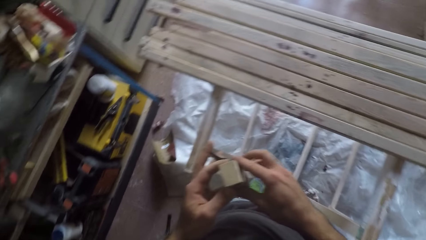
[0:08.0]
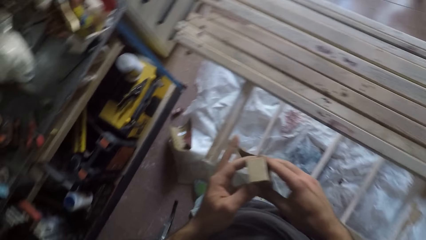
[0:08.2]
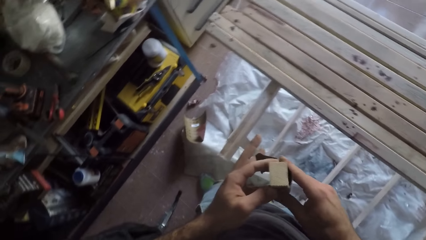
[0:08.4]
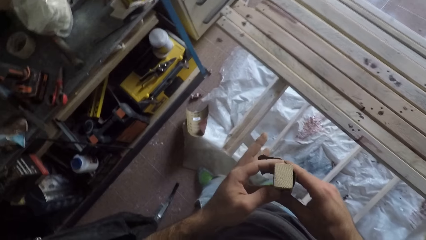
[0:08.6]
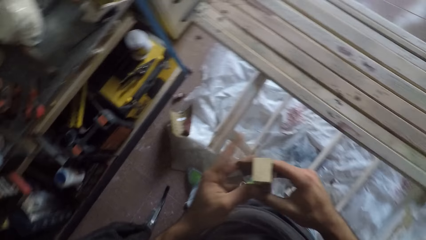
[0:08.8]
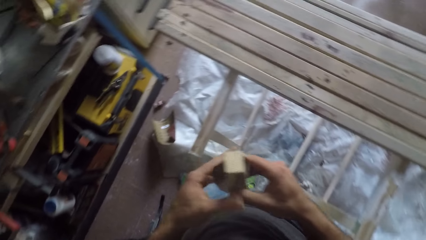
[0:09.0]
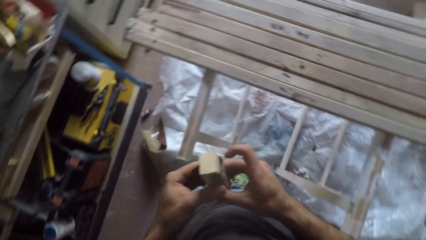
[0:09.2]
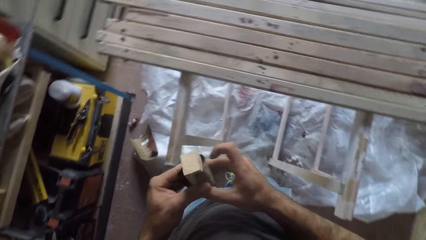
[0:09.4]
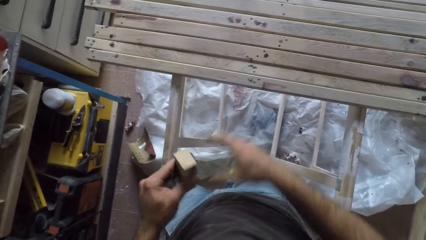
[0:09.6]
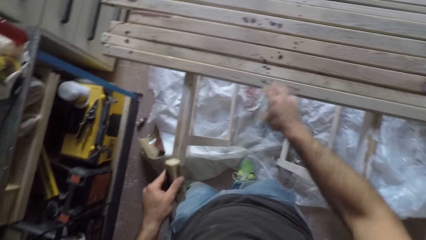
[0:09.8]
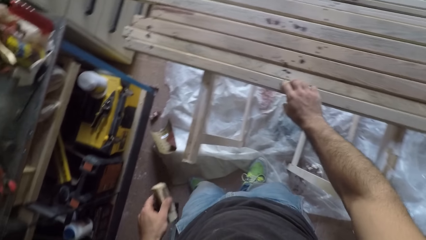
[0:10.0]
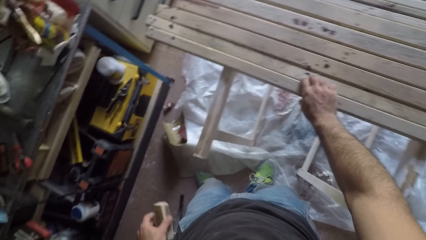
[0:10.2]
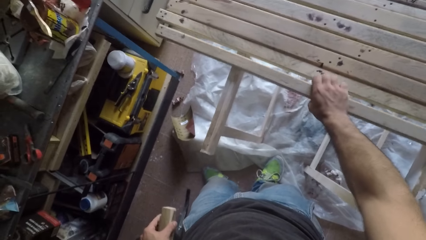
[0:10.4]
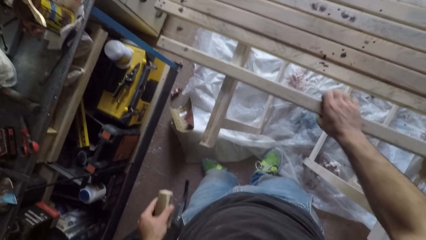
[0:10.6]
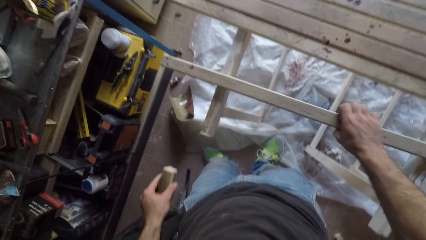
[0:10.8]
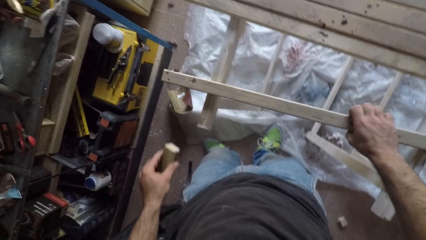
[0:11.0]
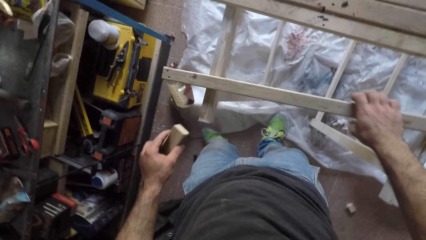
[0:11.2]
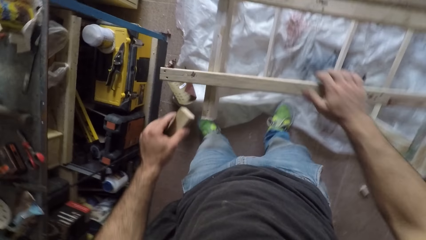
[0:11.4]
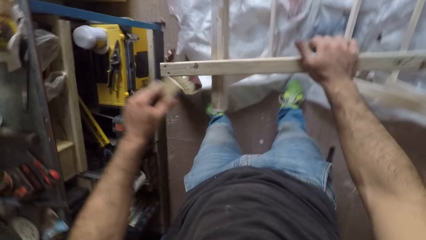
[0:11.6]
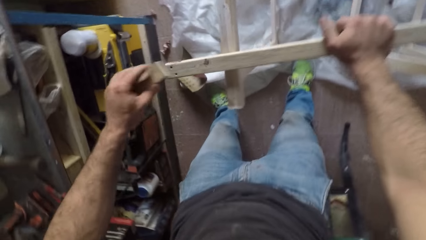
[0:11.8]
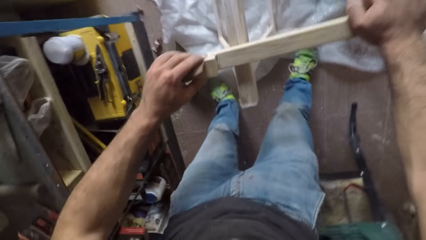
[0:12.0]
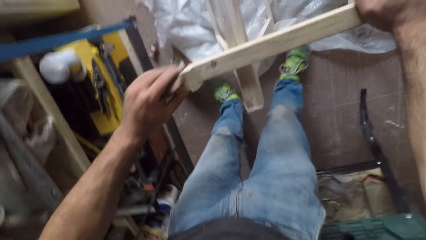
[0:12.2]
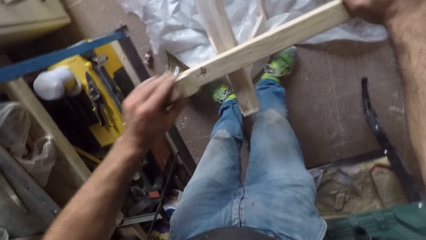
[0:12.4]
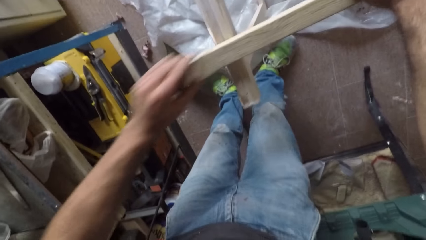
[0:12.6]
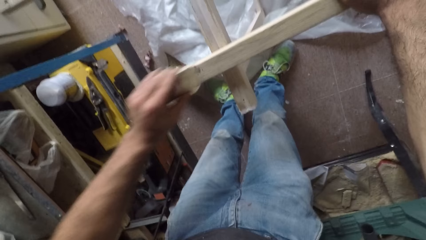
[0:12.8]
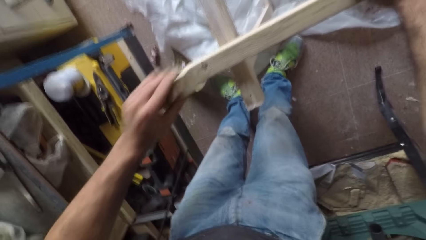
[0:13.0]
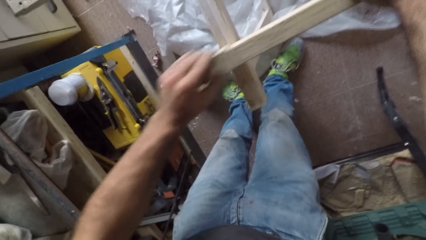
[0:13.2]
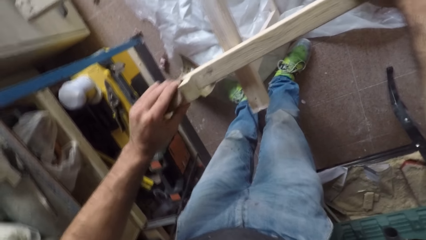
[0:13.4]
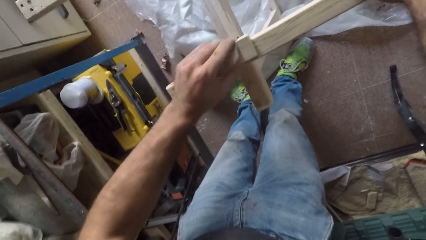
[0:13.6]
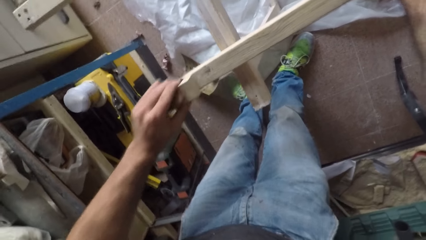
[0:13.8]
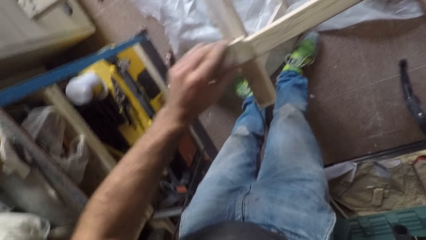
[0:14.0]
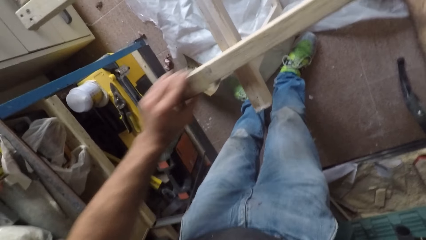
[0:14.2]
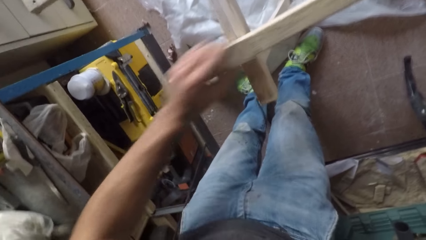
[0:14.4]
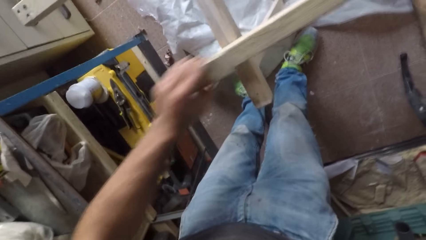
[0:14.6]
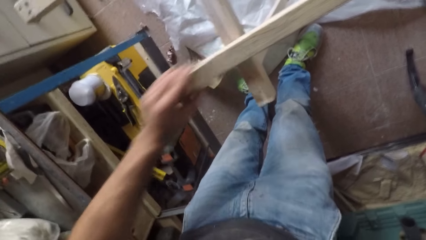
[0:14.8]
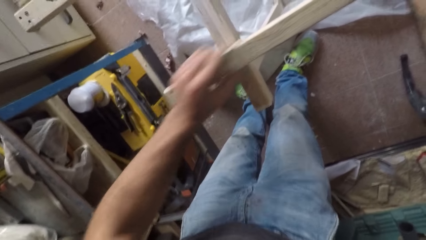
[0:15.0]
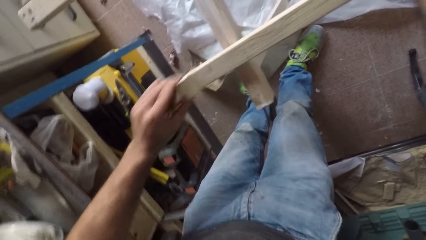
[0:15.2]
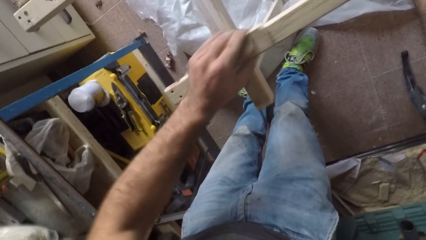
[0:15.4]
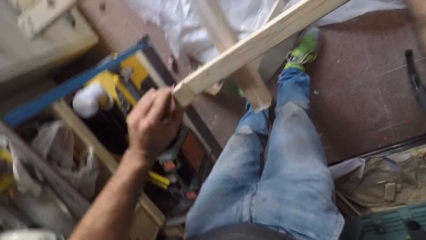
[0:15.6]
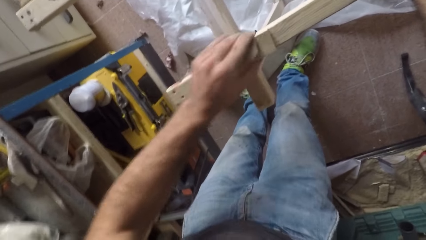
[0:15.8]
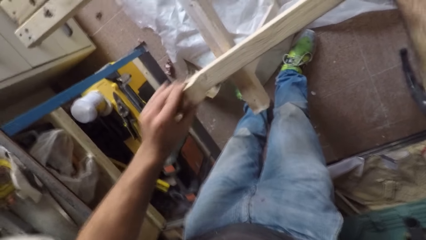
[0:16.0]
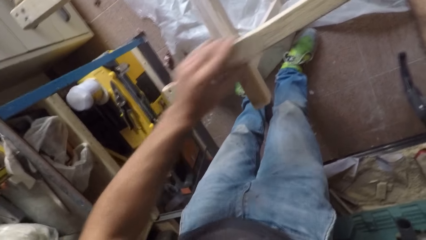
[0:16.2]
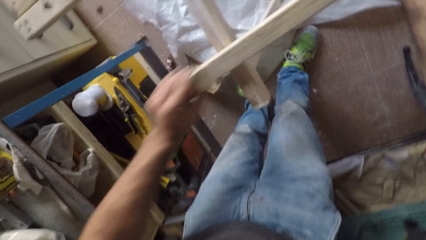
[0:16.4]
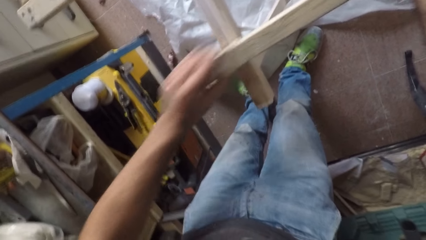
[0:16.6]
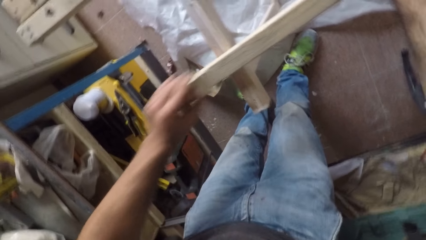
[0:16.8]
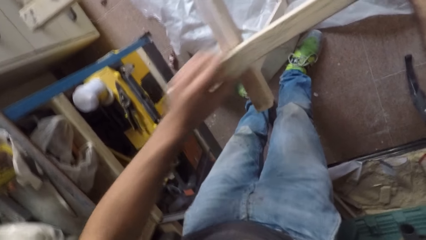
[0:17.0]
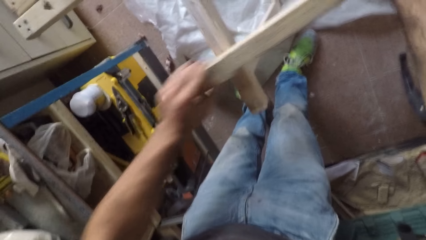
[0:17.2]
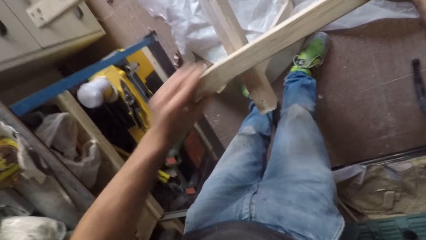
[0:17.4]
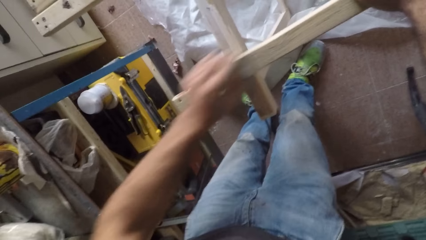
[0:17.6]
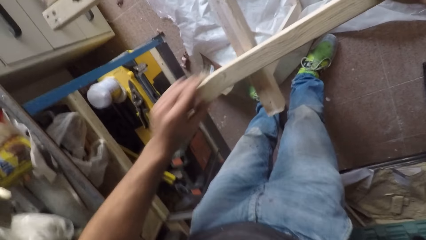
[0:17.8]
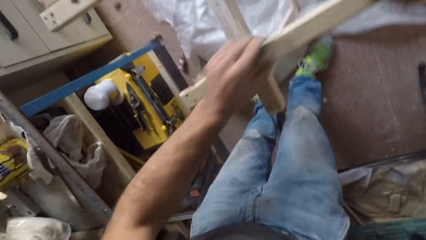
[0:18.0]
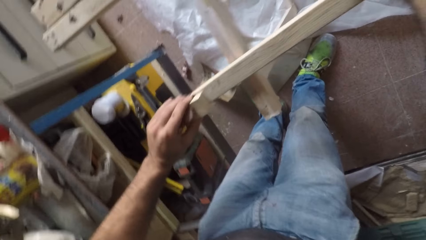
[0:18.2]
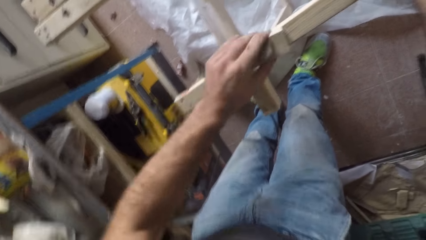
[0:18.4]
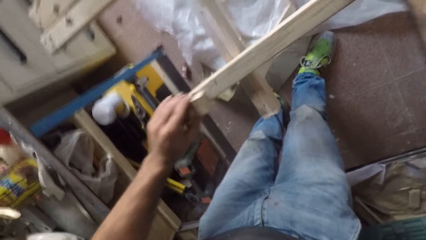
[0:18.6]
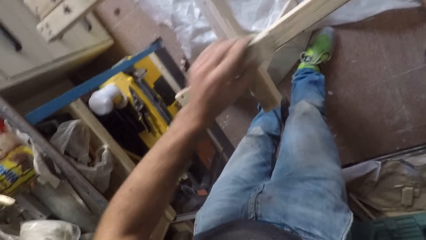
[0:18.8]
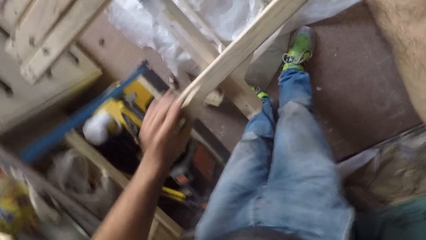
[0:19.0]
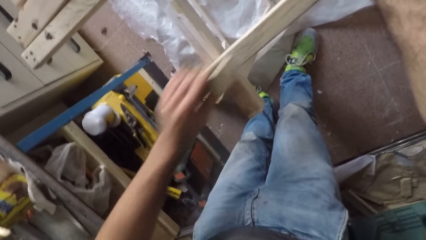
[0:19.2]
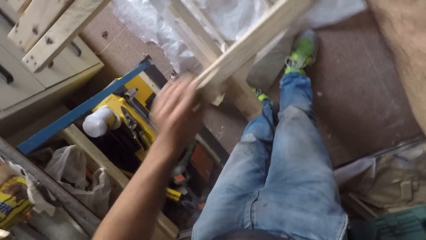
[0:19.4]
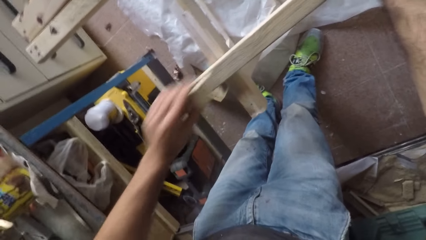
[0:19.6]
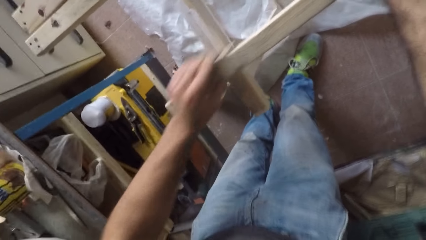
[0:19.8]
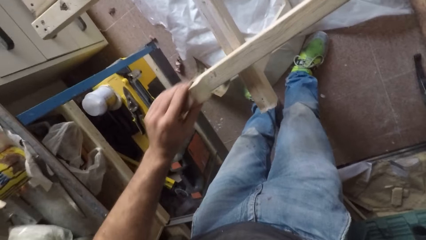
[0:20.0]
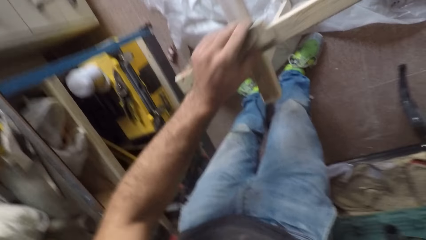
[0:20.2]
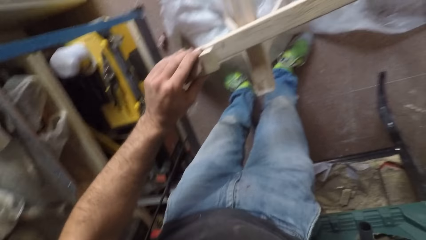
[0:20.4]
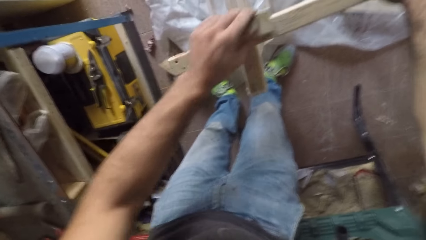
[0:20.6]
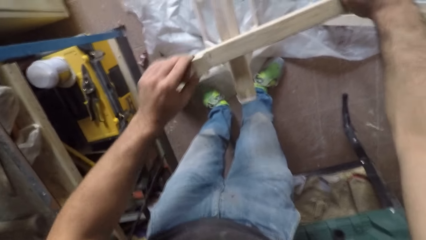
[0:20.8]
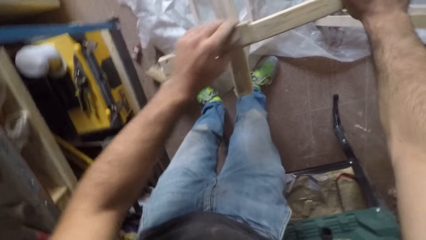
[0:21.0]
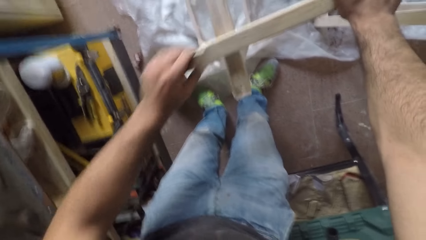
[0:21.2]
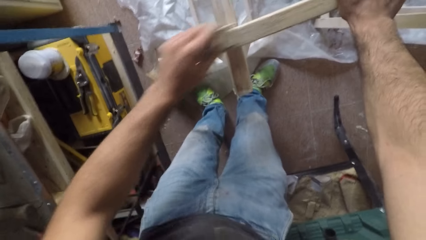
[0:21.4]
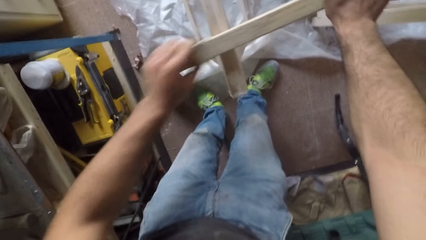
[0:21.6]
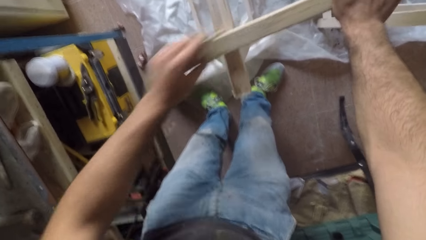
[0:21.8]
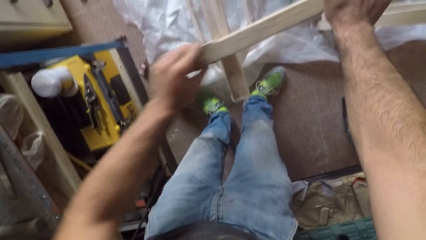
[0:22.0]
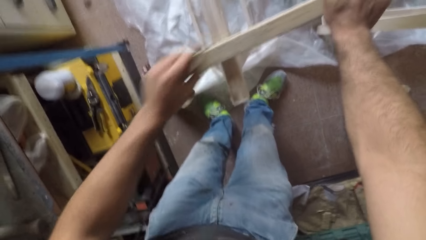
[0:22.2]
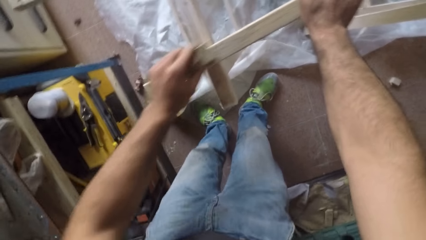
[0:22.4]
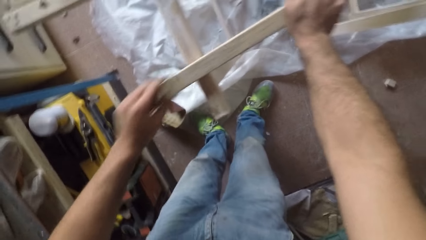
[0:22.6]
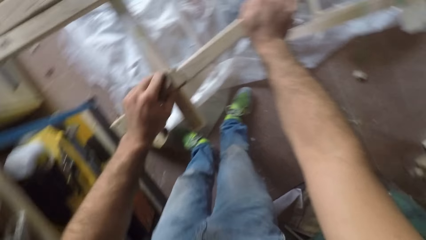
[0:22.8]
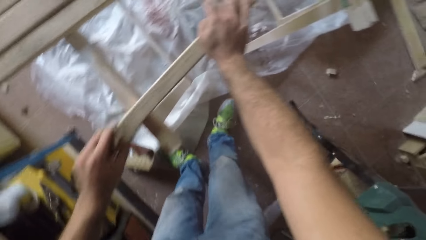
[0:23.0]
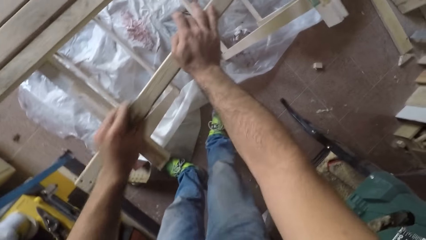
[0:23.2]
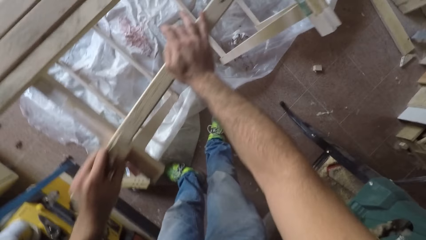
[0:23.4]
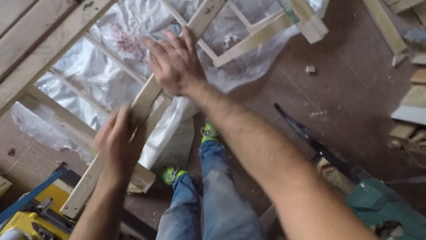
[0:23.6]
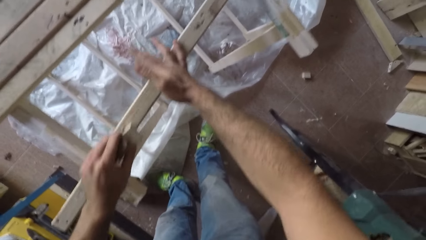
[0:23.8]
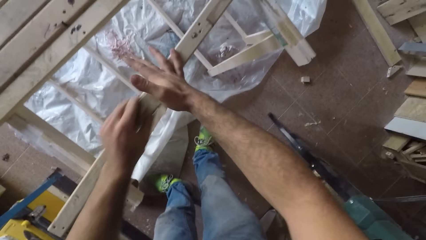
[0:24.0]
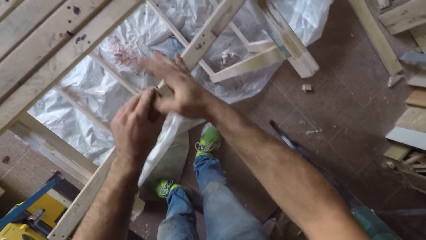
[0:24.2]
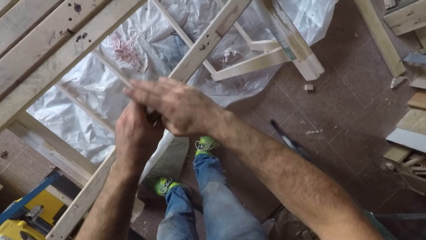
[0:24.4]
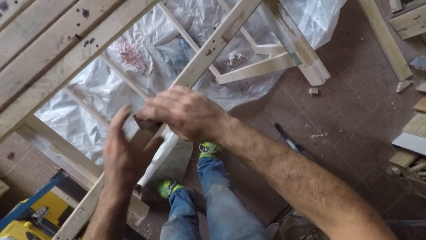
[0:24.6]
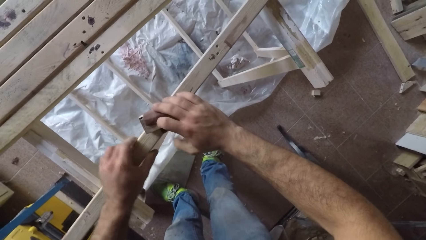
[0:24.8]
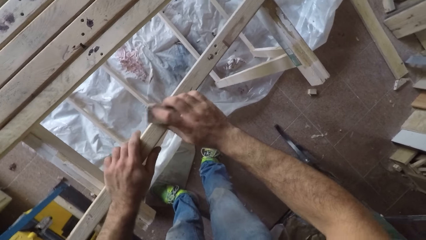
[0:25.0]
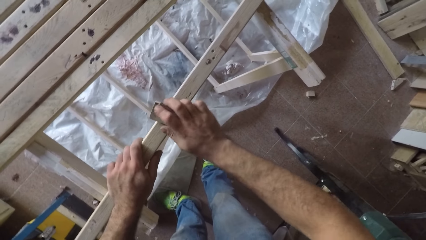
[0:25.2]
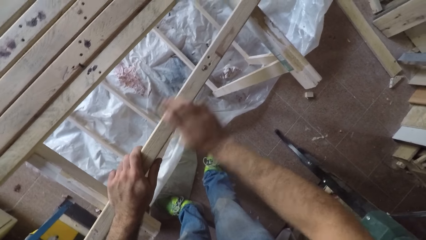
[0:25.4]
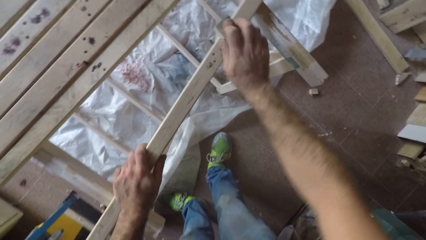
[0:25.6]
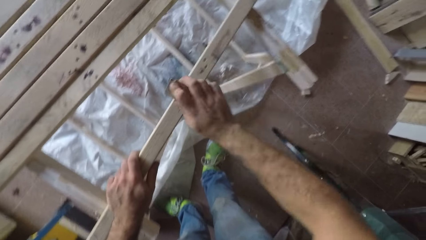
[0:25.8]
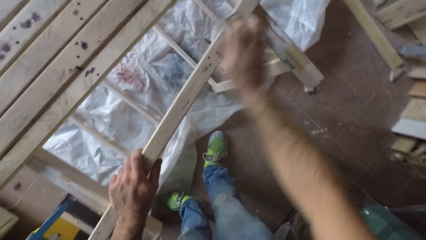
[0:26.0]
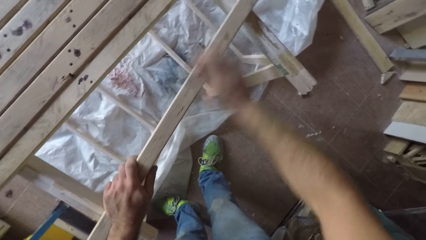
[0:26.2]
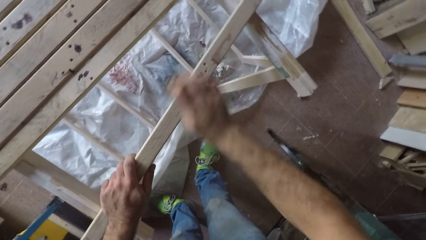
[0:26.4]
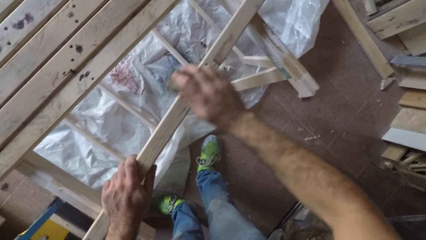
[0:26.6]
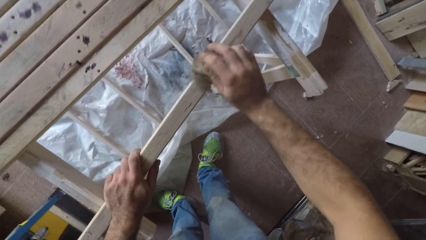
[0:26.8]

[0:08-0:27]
The camera wearer picks up a wooden plank. He pulls a piece of wood towards him. He smoothens the wooden plank with the sandpaper. He passes the sandpaper to his right hand and smoothens the wooden plank with the sandpaper.
